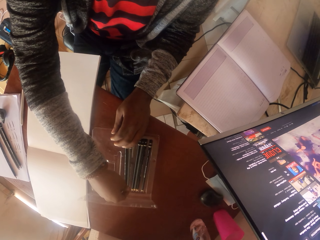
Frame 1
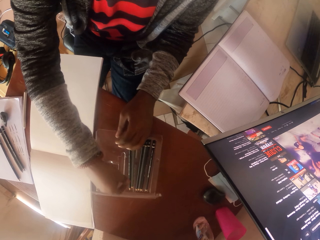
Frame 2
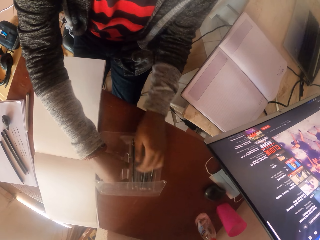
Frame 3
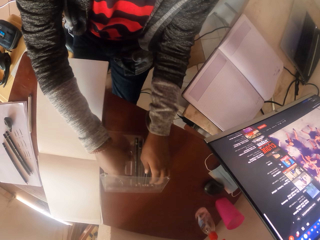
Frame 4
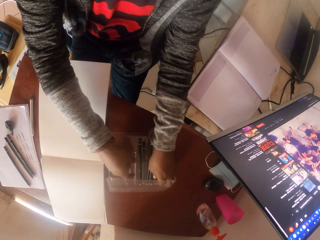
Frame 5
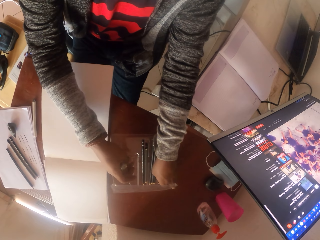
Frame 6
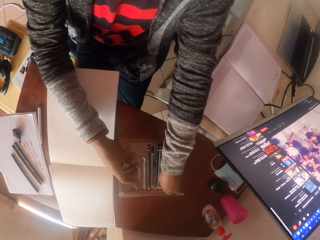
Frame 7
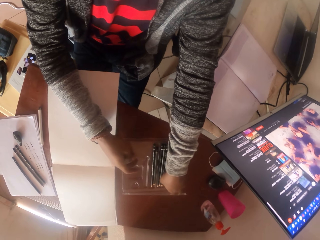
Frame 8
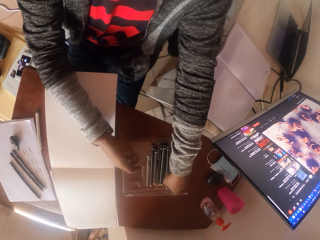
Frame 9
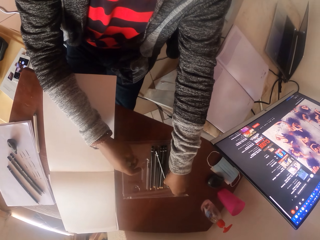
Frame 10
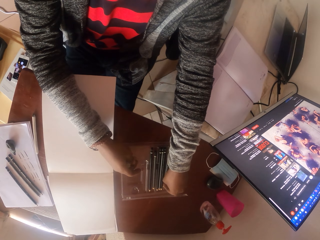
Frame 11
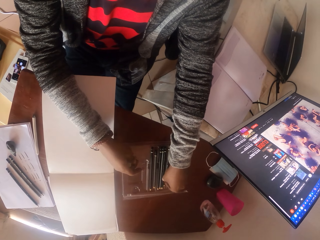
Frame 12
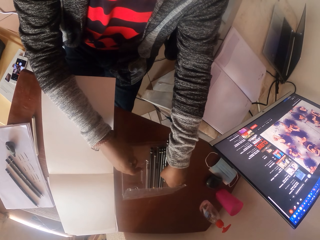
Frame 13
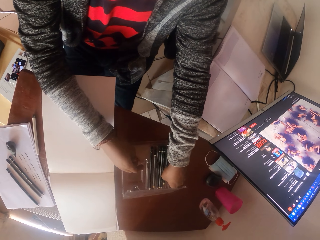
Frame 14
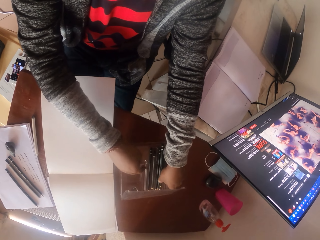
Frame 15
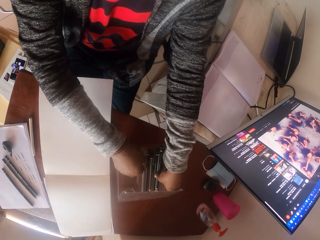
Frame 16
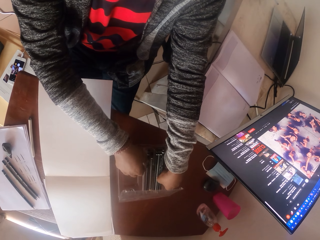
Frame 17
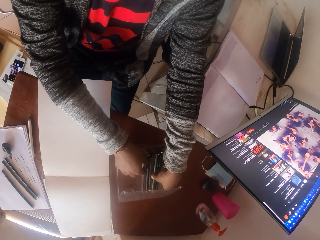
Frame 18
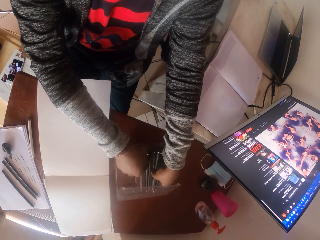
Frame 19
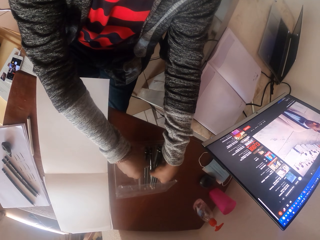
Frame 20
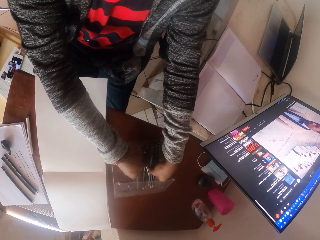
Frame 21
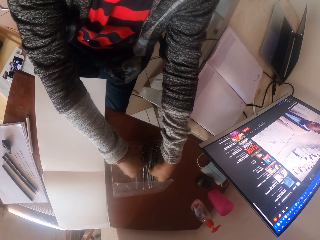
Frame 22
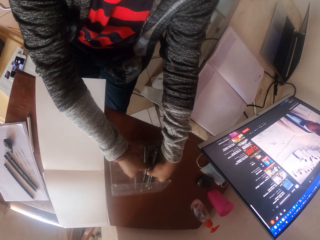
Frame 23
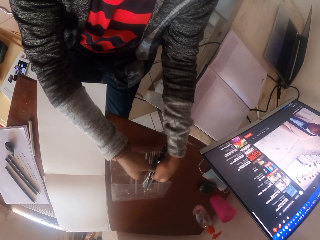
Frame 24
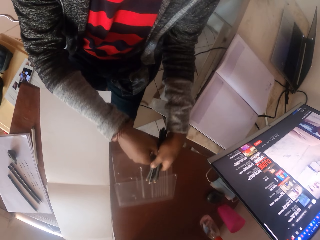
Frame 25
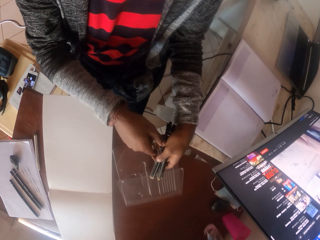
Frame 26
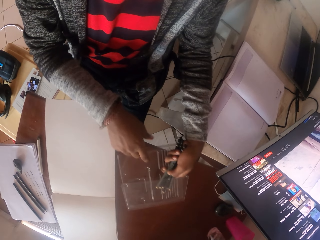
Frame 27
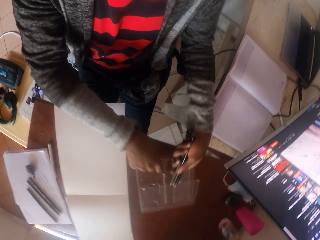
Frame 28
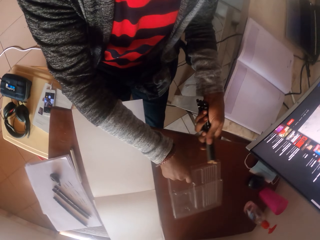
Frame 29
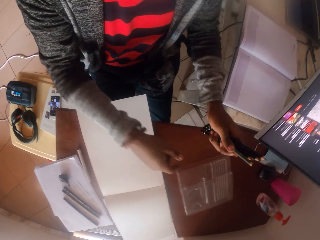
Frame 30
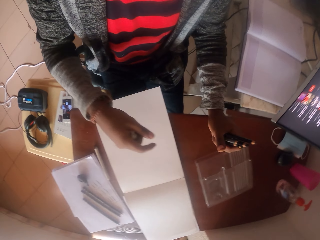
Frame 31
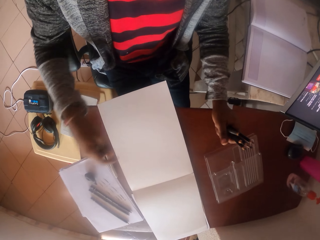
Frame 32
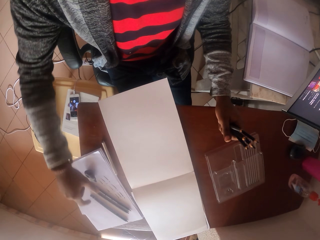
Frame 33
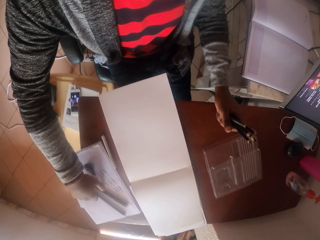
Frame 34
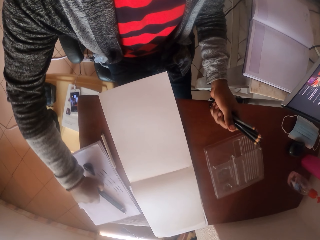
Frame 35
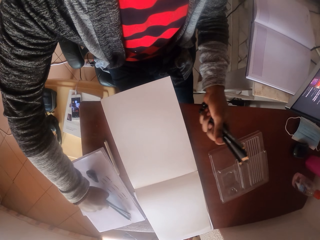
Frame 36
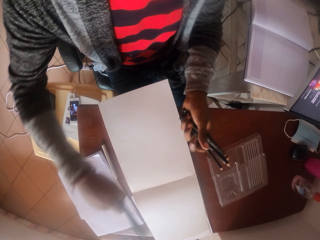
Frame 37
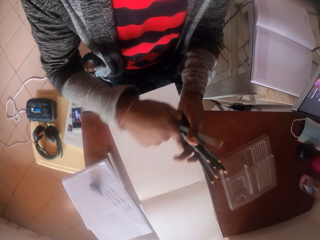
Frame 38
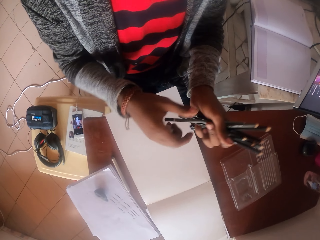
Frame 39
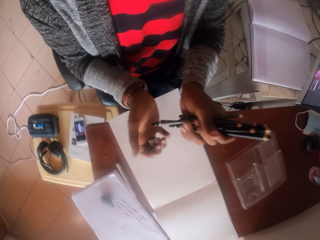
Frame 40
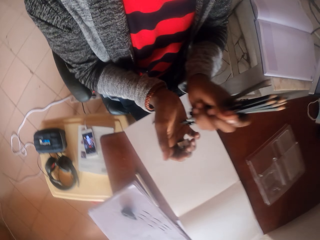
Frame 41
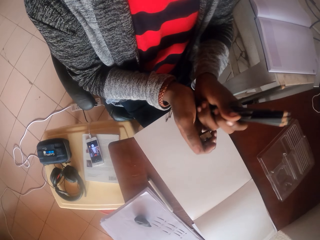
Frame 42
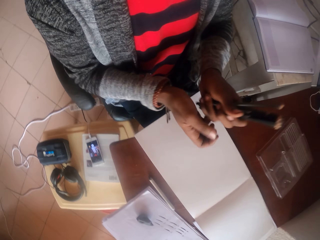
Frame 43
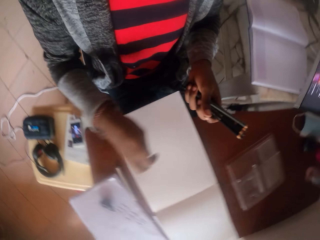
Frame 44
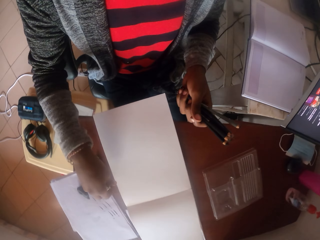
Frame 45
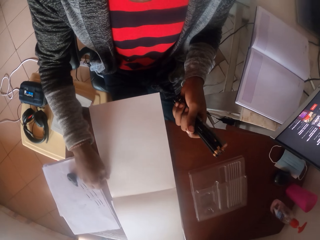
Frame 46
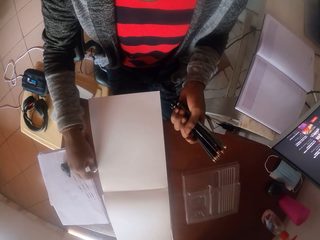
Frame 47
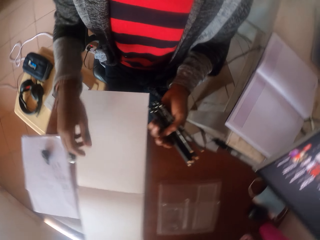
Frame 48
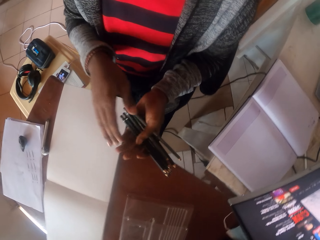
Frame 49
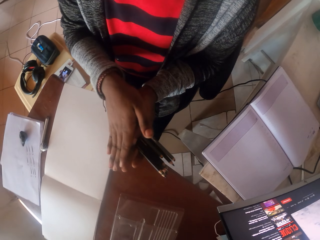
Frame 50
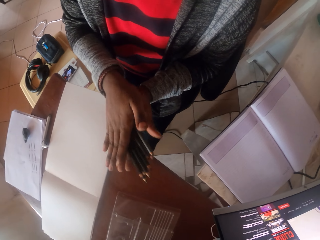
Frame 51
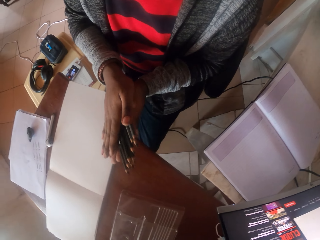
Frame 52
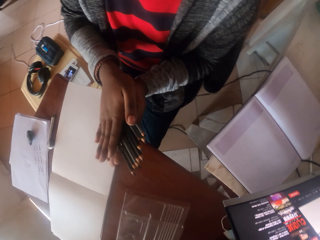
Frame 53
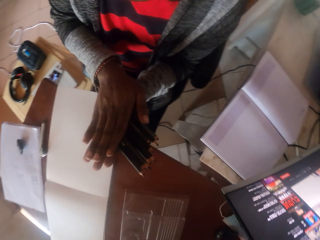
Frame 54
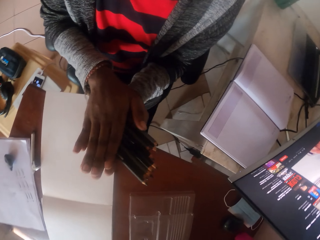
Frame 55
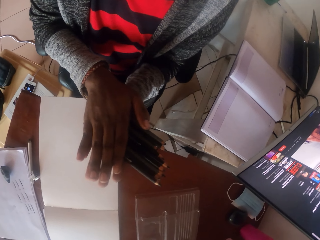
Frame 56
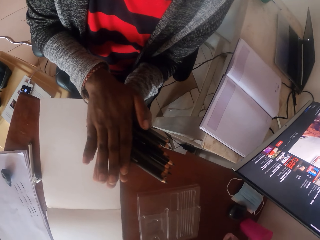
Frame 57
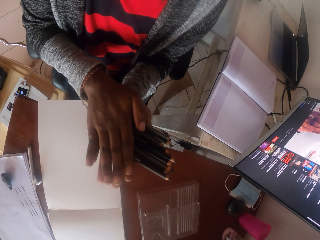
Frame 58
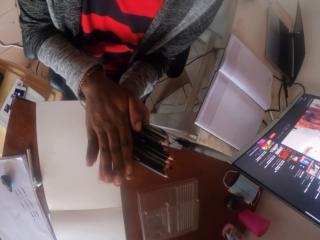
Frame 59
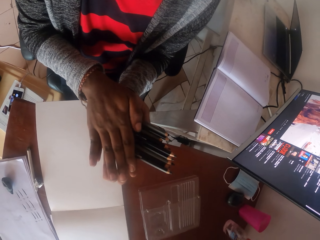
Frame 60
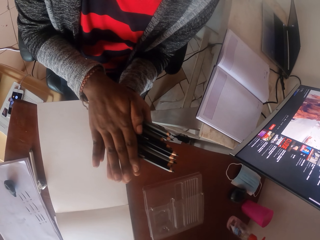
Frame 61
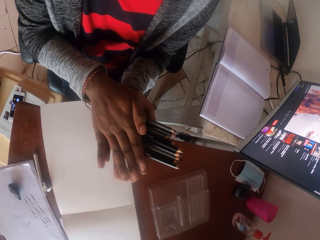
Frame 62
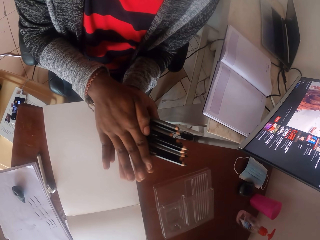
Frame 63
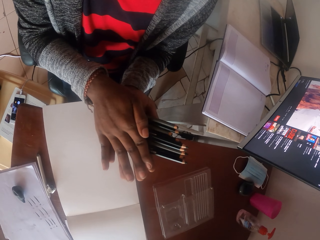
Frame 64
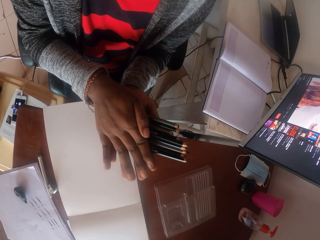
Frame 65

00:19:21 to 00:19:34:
The camera wearer takes pencils. They pick up the pencils again. They hold the pencils in hand. They arrange the pencils in hand.

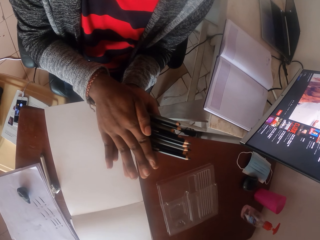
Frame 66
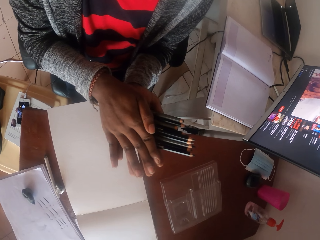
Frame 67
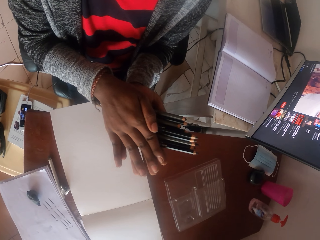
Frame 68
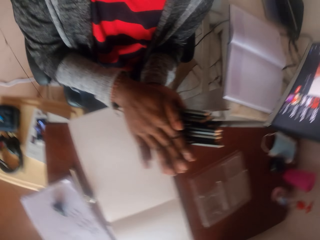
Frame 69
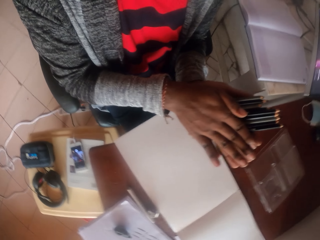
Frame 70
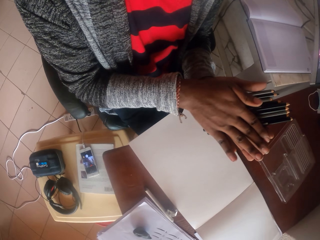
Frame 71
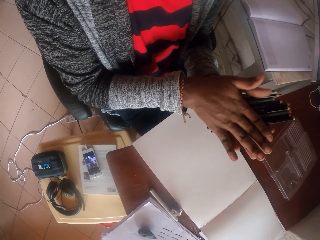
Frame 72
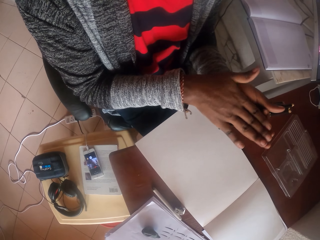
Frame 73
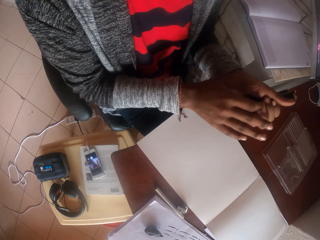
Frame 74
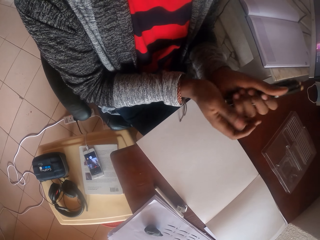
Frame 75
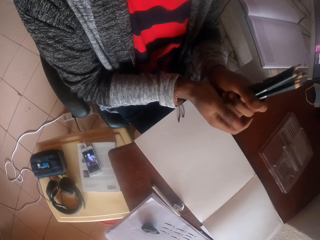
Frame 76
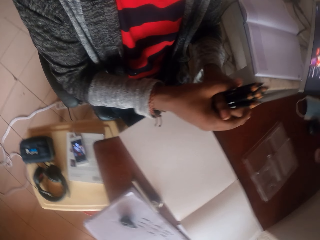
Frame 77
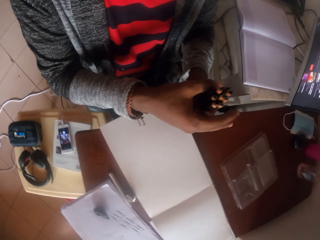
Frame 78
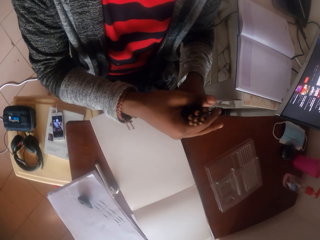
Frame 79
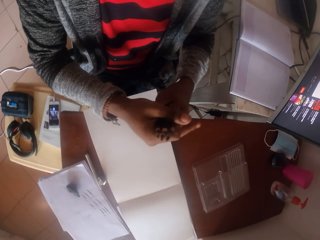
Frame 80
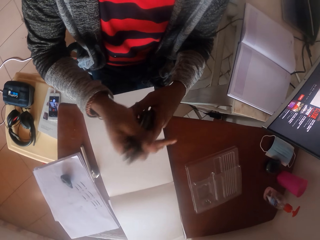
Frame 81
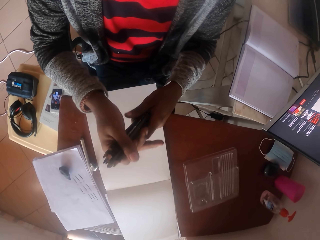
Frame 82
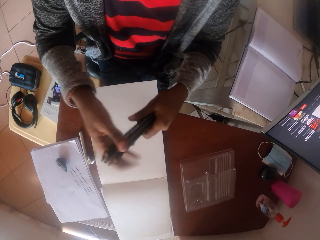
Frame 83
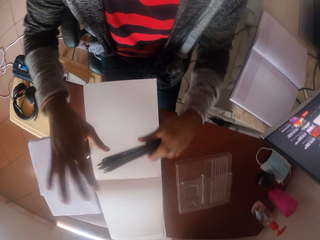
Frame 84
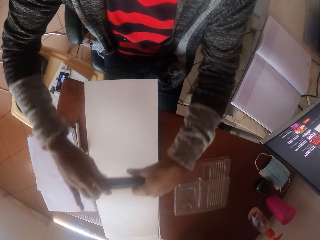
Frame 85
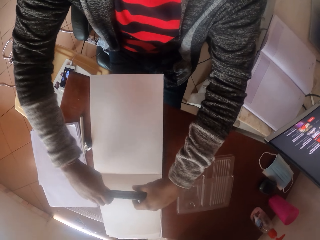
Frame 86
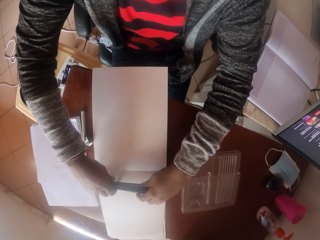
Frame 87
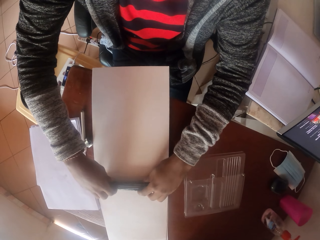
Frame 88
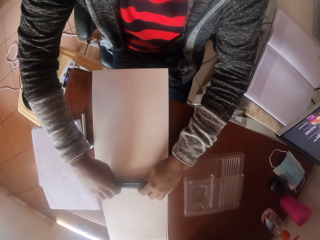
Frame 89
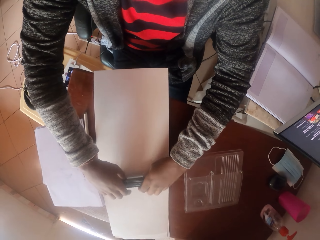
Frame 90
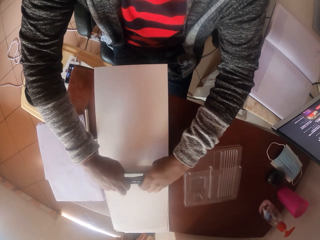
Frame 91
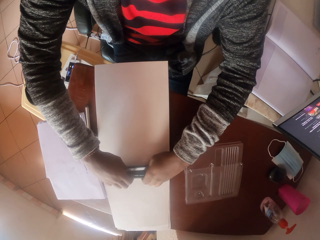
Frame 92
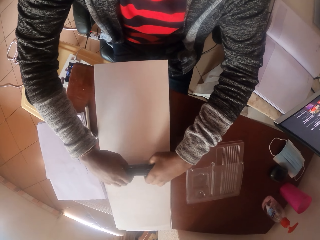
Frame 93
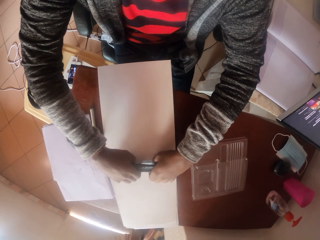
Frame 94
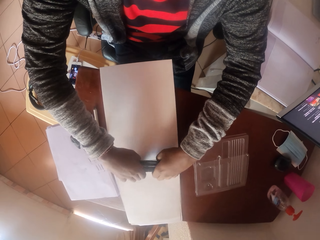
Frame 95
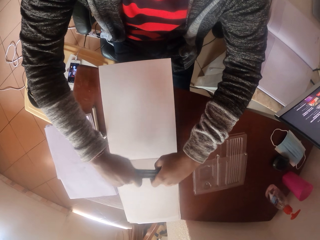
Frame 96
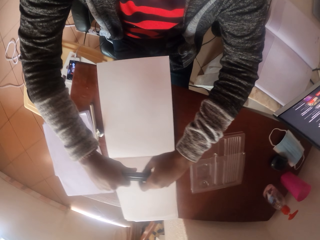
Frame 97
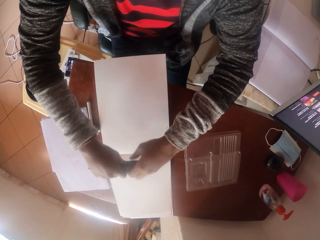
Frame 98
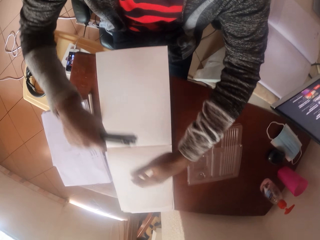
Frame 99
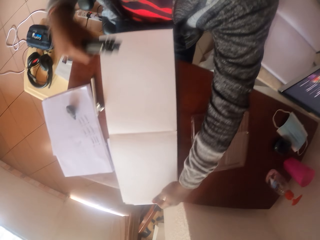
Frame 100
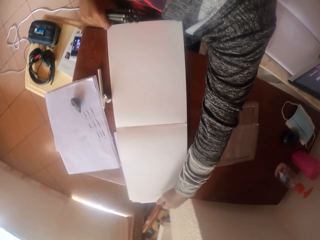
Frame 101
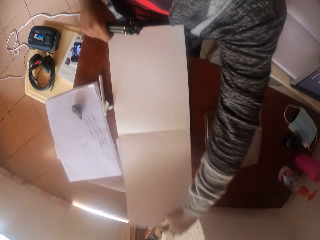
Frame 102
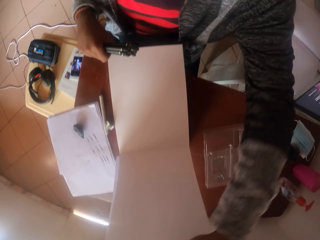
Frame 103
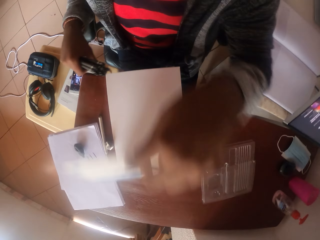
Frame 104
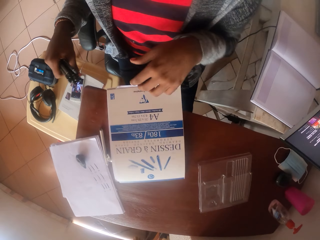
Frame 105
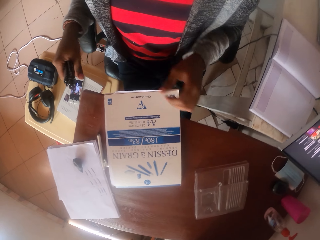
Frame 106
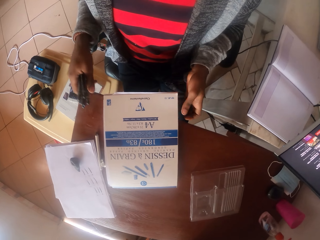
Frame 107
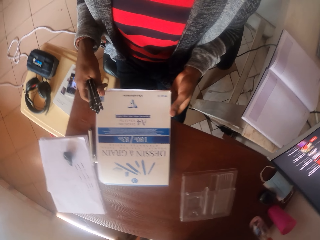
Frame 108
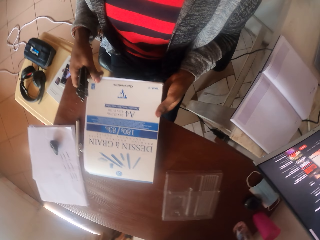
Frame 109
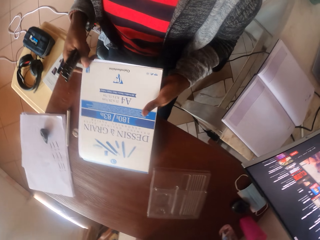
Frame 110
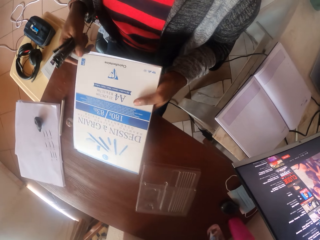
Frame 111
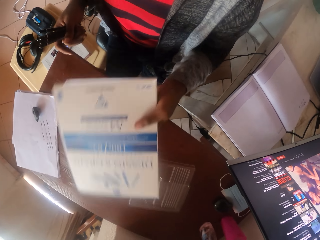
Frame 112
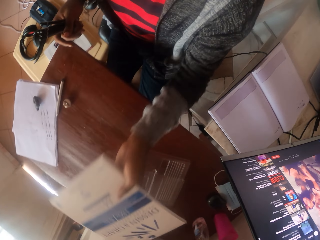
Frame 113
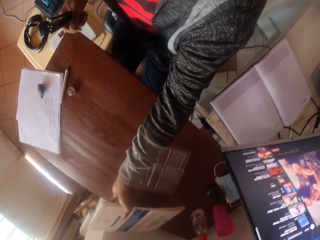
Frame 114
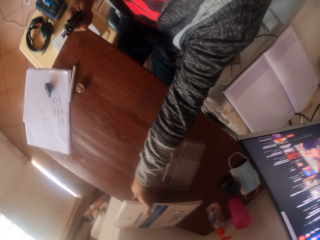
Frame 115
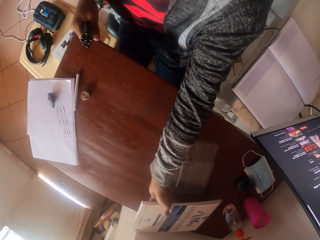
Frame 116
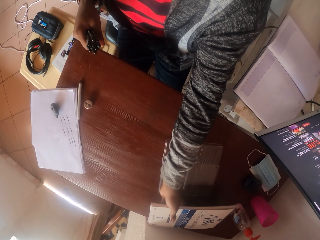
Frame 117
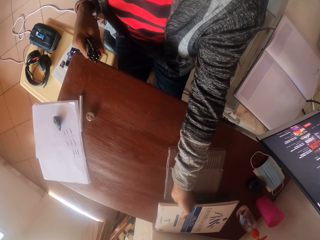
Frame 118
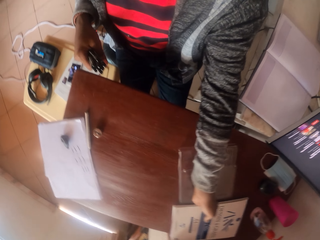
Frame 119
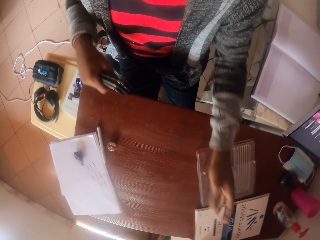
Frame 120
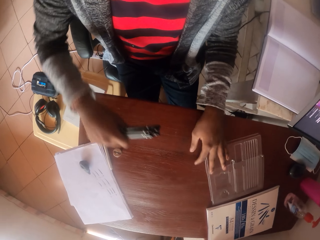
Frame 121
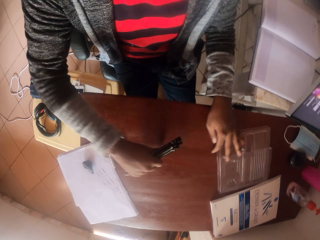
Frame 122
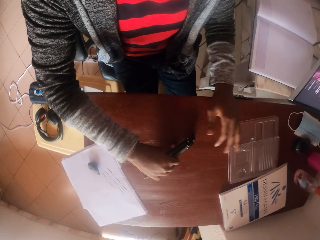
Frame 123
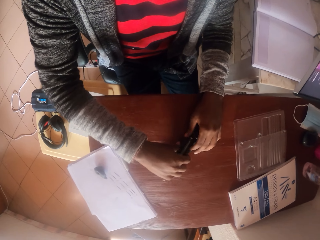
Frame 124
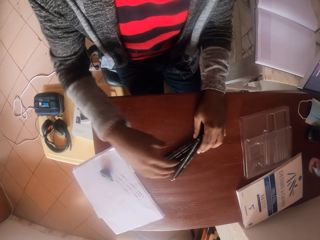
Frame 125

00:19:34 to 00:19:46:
The camera wearer puts the pencils on the book. They close the book. They carry the book. They put the book on the table.
